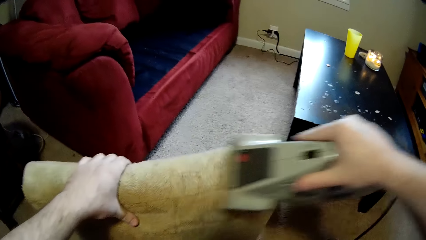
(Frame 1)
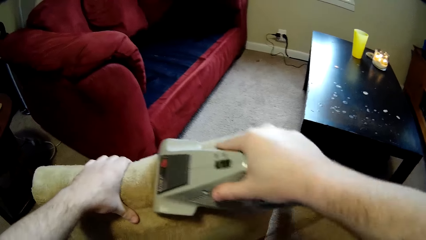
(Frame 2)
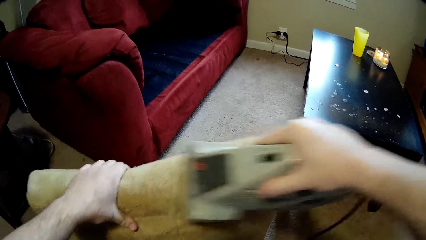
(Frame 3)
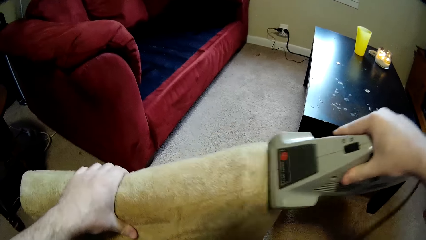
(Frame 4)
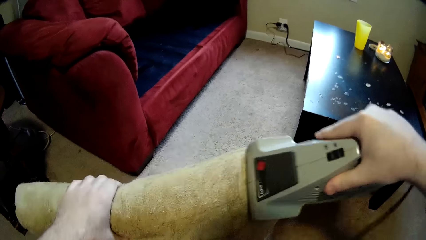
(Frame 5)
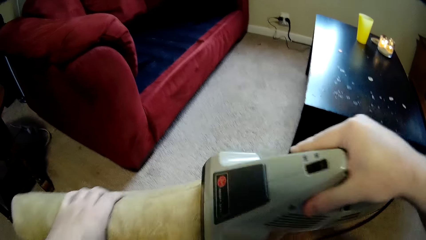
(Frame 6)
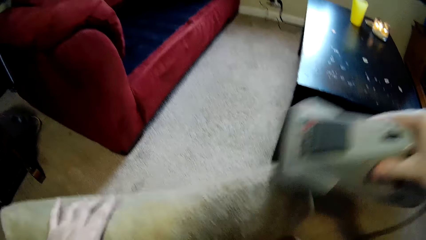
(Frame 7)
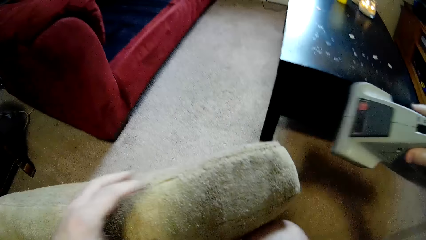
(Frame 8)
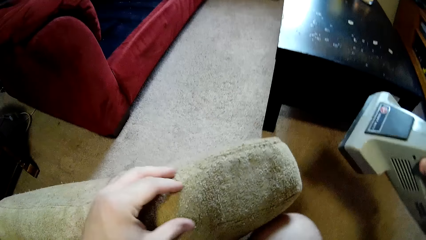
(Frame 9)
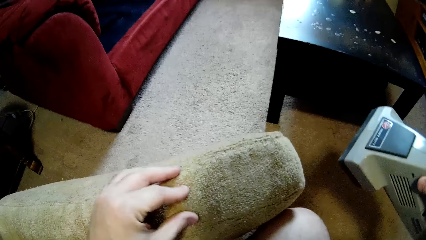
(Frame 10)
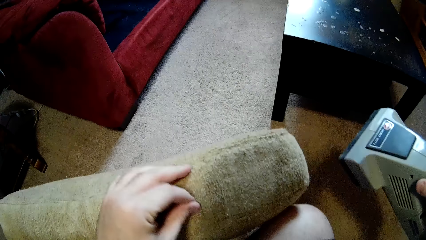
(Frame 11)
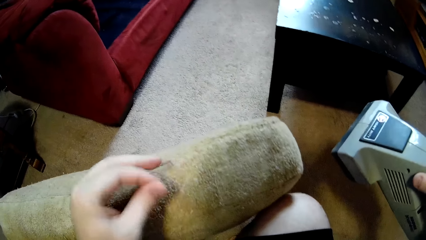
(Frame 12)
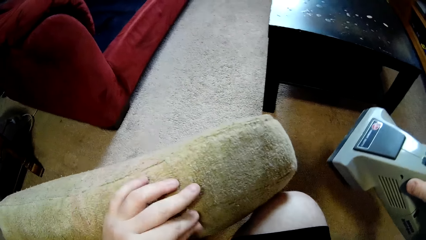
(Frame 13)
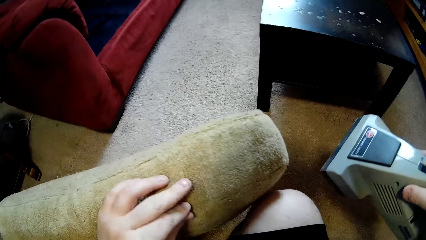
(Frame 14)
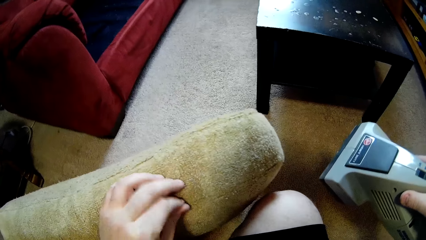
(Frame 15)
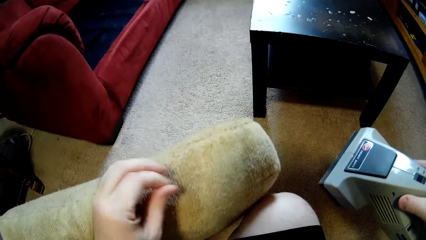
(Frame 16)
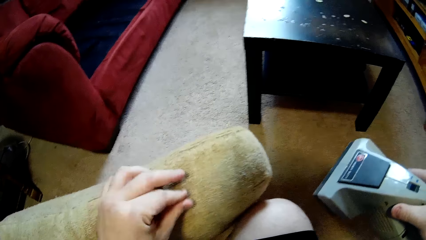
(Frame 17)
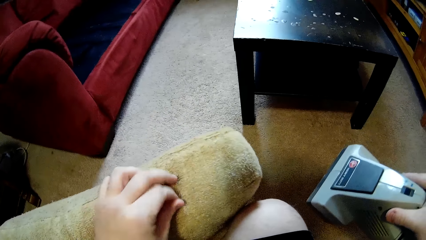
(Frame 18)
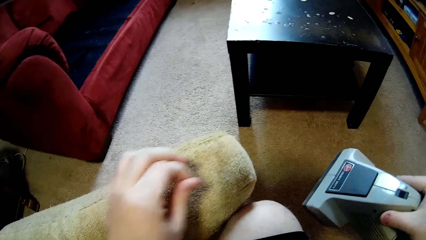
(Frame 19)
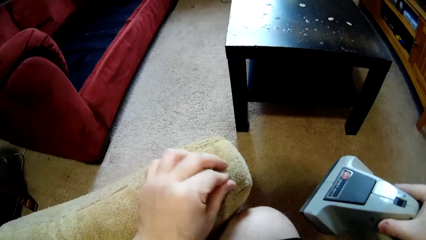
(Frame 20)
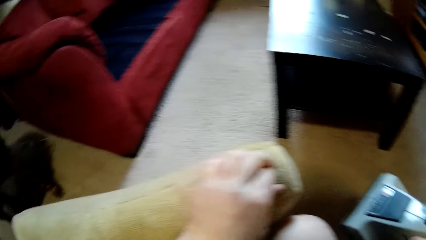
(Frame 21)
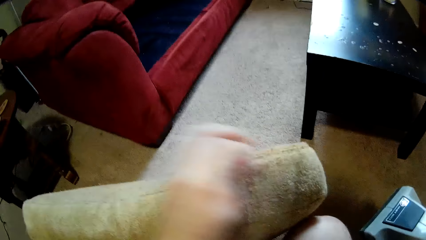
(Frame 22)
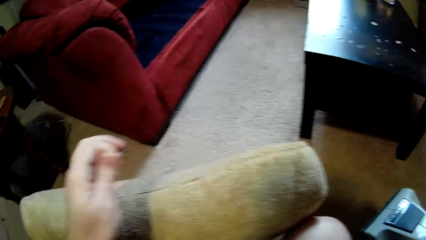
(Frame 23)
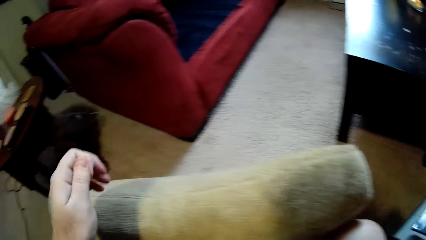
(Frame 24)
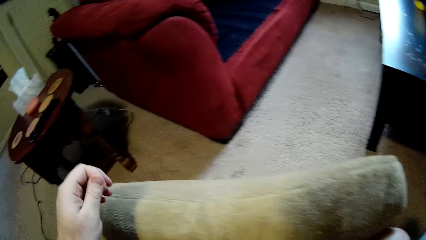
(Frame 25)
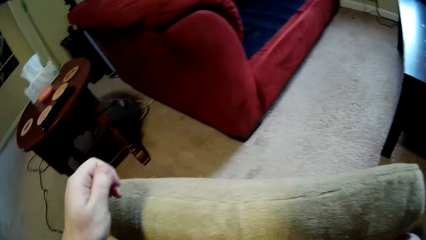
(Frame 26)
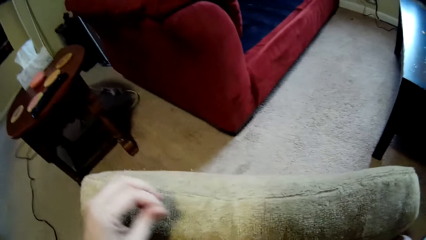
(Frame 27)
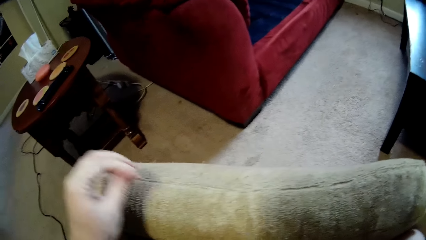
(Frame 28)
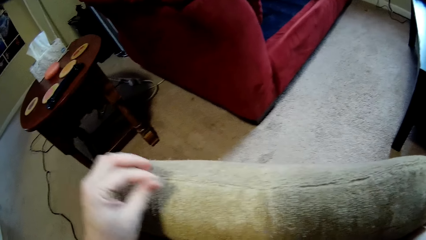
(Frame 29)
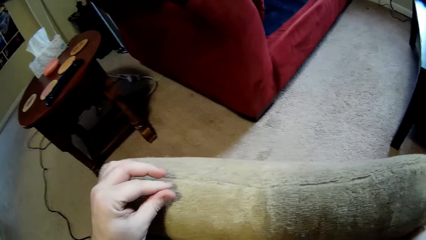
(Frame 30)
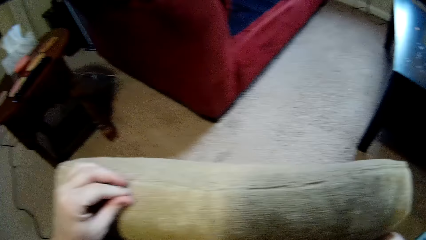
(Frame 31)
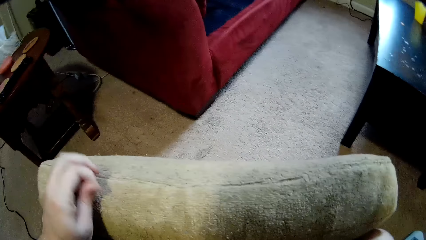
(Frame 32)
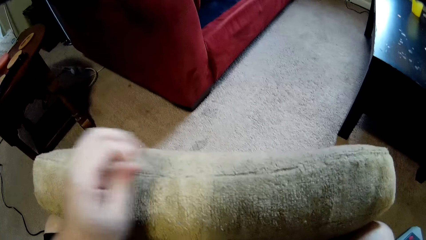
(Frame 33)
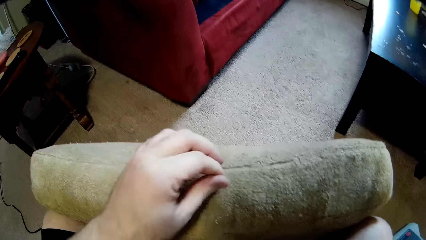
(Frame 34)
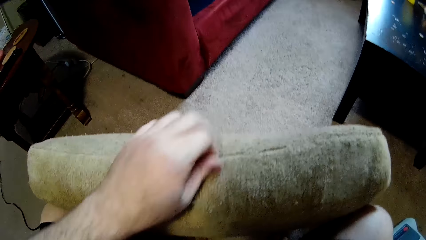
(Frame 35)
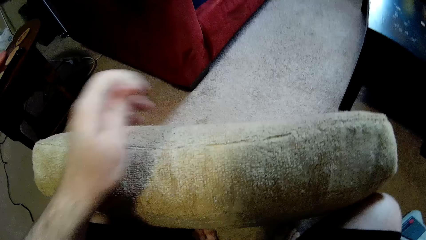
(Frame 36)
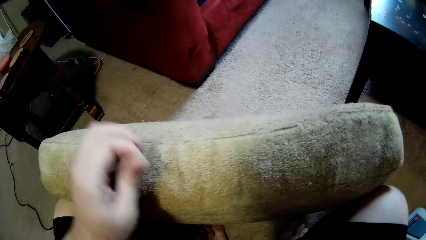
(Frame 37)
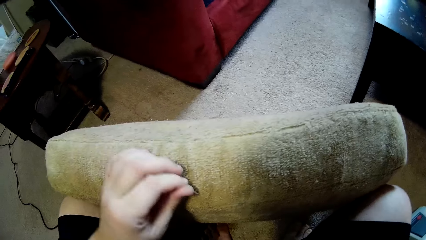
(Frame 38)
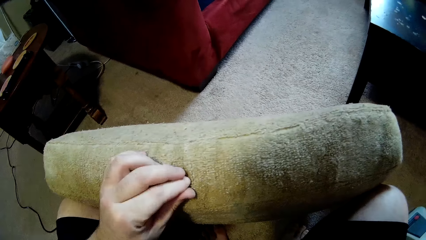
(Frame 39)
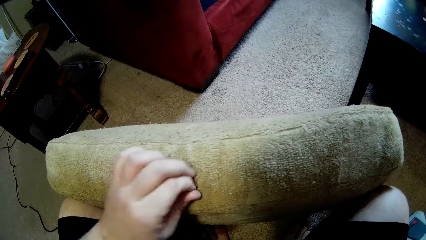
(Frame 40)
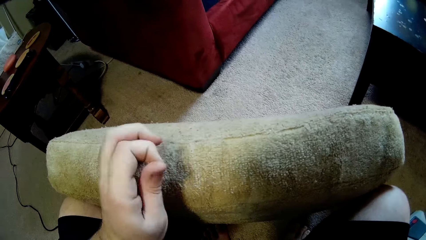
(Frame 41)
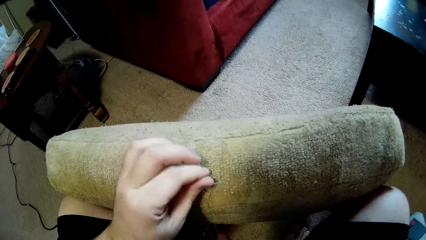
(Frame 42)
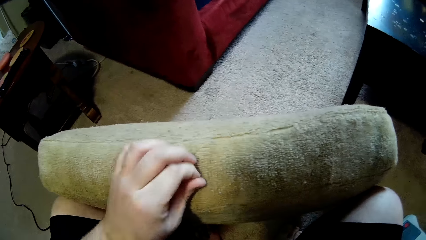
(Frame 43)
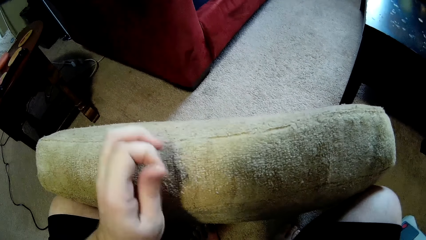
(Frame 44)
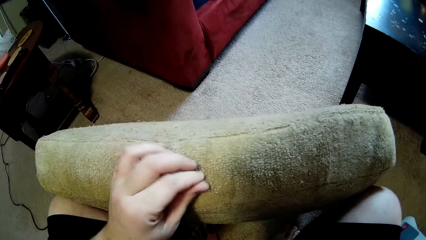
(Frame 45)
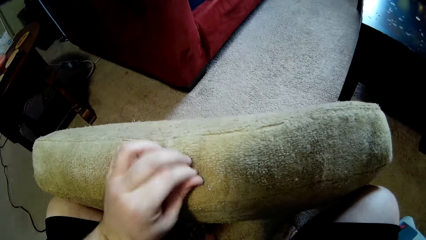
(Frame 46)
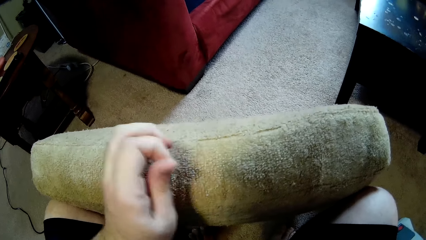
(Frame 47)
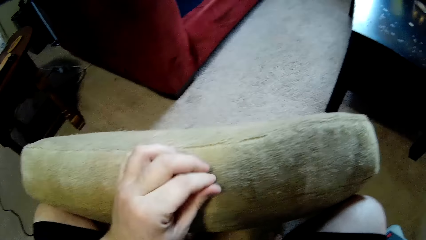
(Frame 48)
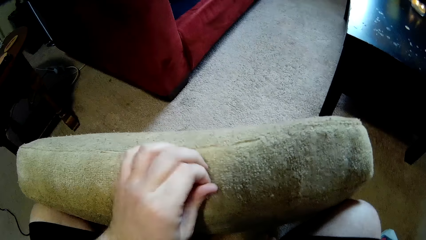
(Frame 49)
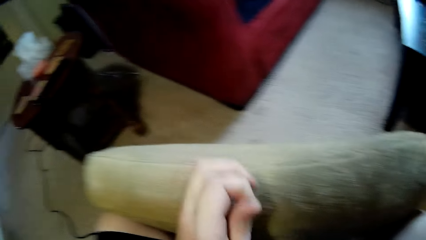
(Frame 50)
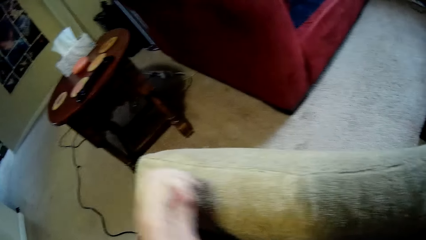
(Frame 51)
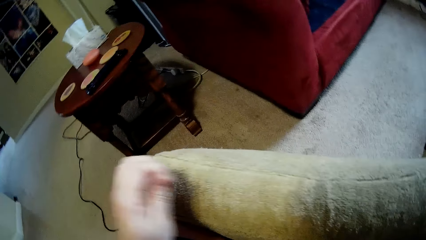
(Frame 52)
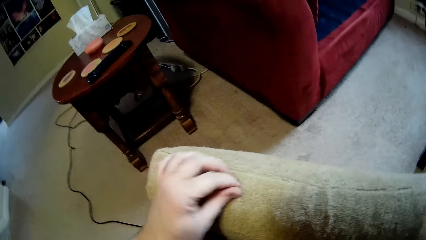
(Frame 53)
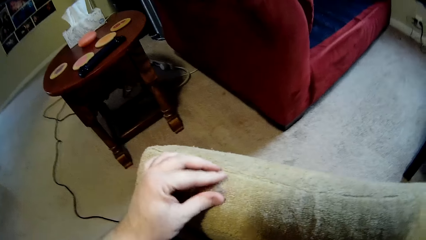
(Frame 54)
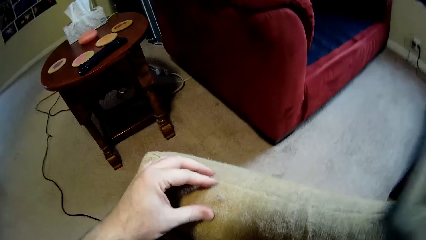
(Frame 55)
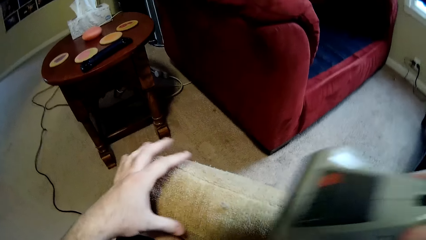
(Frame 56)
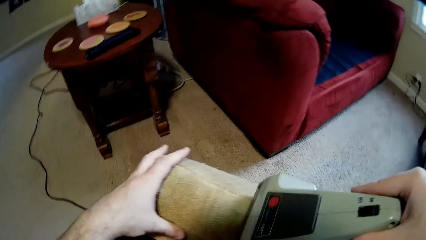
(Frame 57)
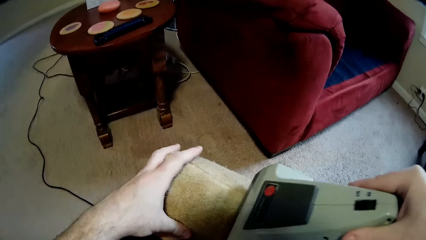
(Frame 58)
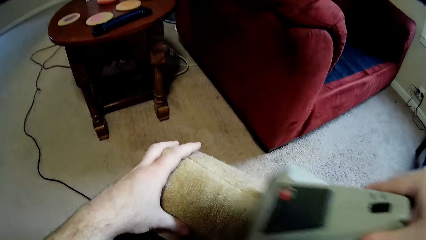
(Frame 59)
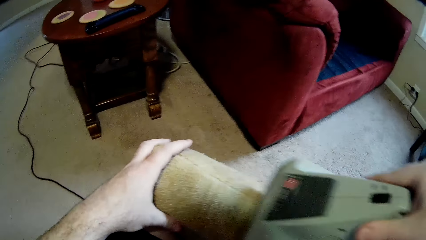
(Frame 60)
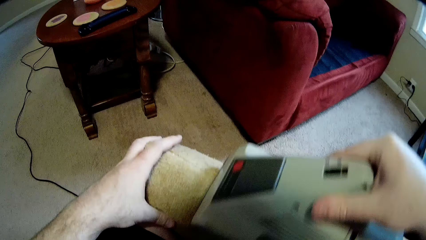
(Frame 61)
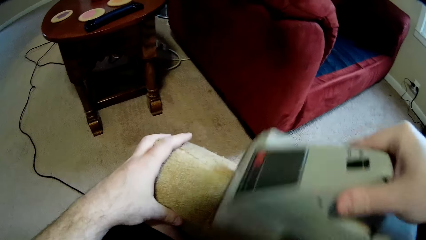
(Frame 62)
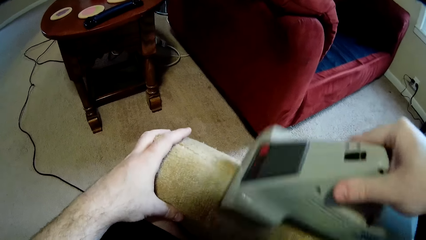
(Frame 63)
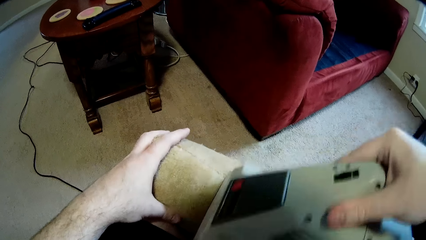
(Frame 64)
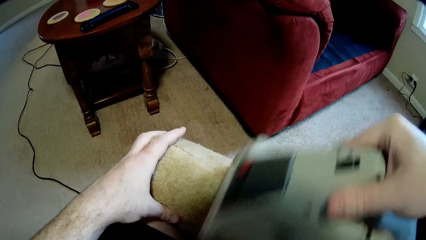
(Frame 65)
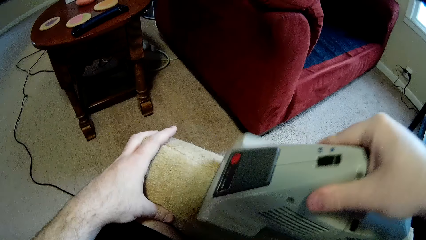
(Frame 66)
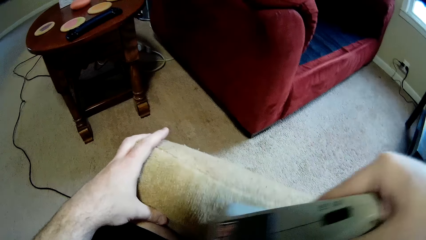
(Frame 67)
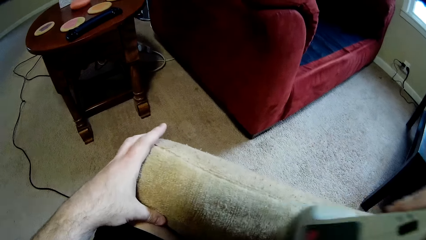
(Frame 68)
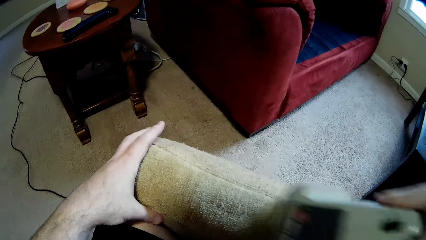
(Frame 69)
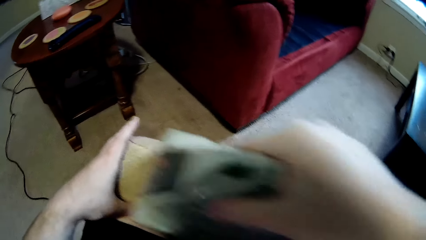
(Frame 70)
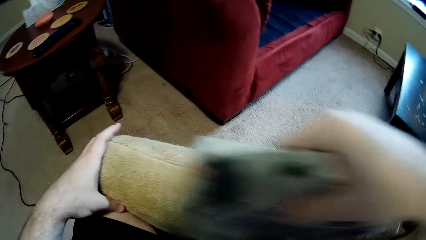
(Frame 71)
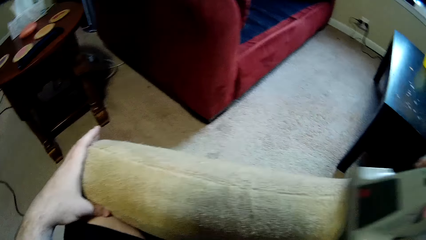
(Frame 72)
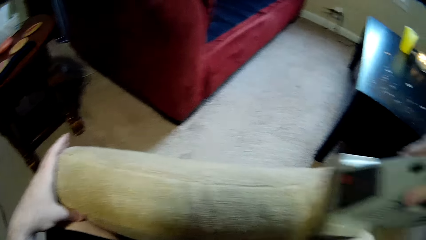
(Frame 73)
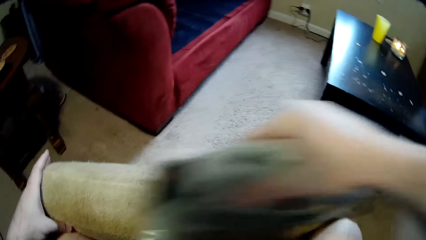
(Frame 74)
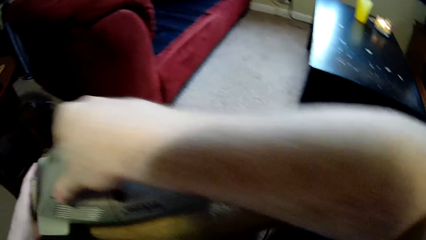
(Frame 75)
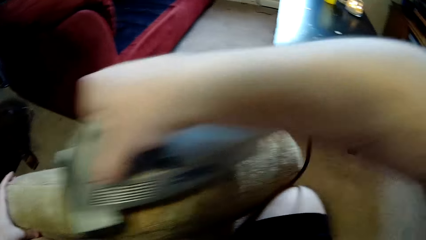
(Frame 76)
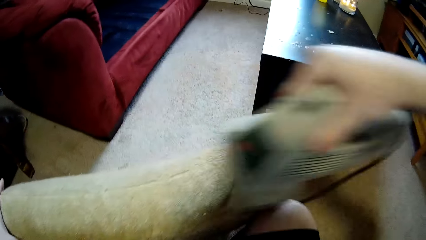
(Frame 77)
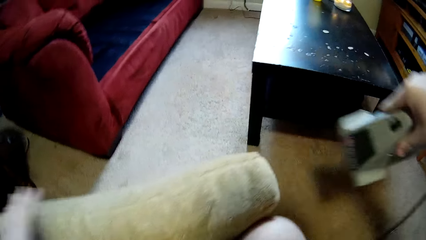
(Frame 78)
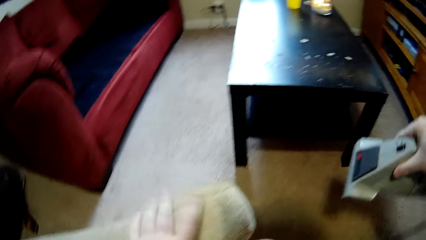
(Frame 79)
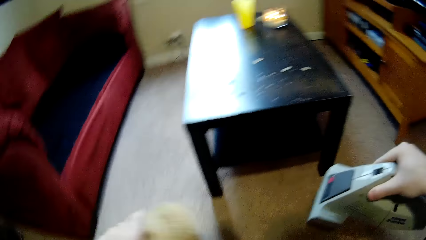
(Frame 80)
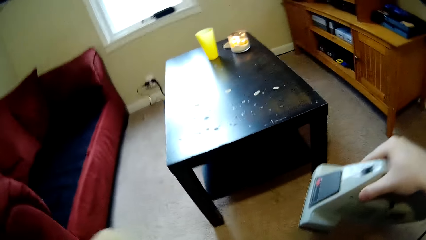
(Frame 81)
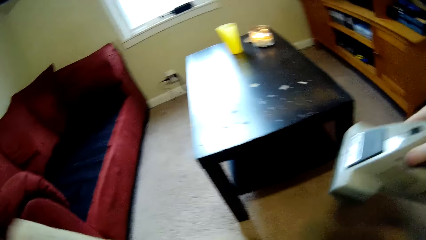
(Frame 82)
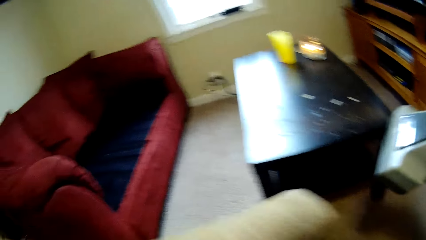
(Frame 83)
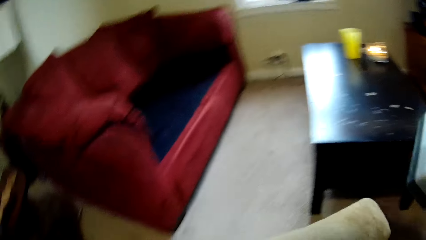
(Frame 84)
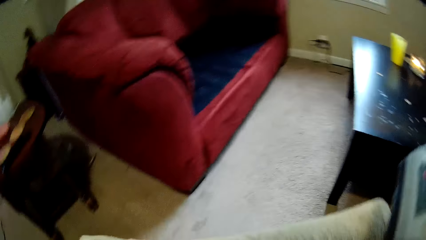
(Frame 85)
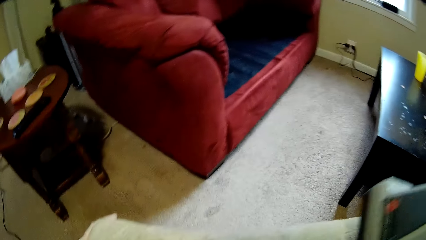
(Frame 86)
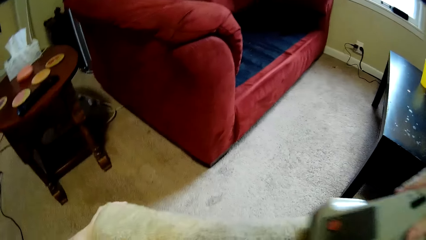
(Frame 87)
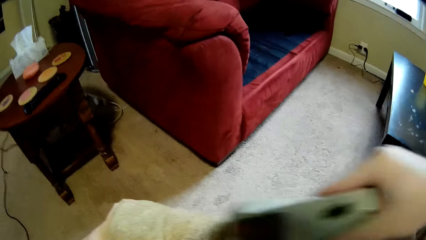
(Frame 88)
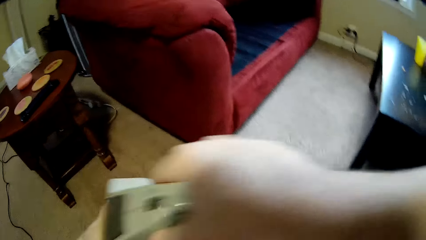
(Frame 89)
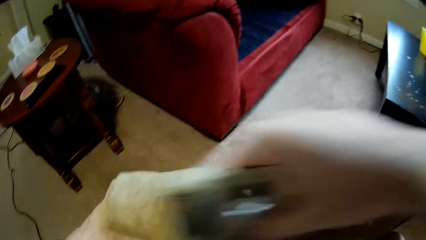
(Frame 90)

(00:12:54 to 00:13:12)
The camera wearer picks the dirt from the cushion using the fingers. They clean the cushion using the sofa cleaning machine.
